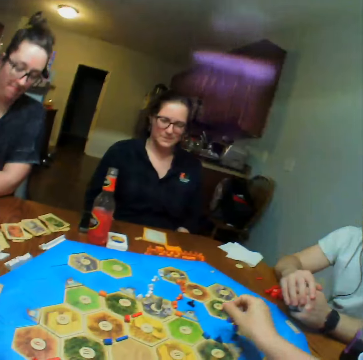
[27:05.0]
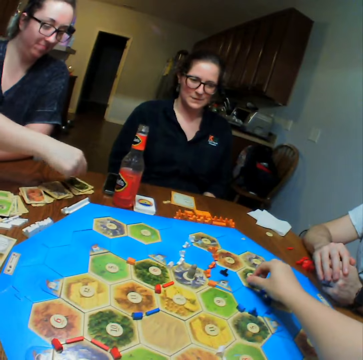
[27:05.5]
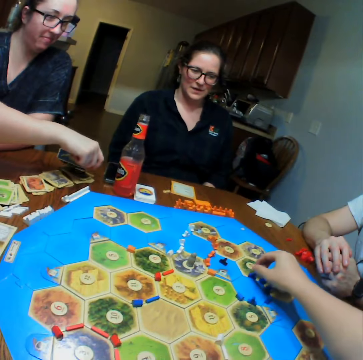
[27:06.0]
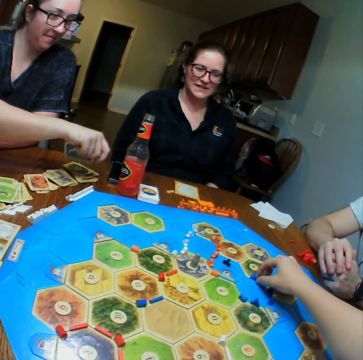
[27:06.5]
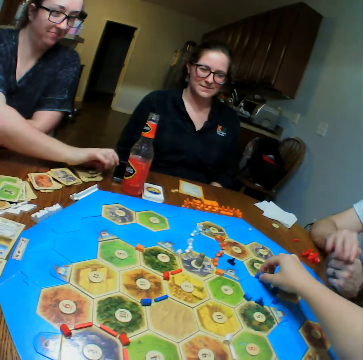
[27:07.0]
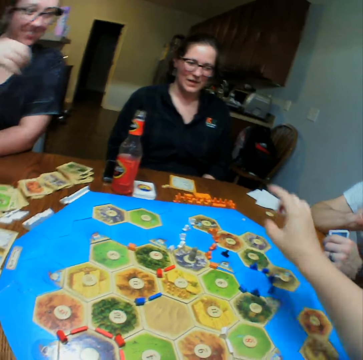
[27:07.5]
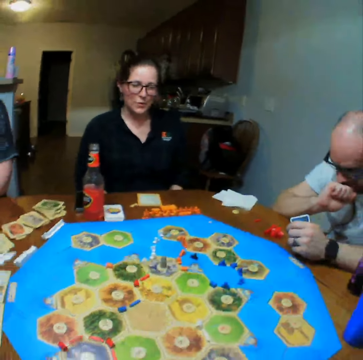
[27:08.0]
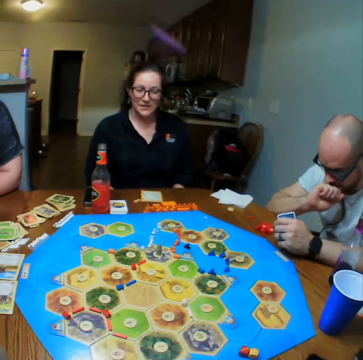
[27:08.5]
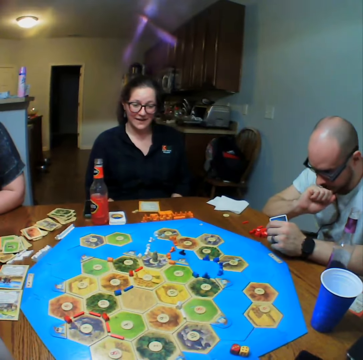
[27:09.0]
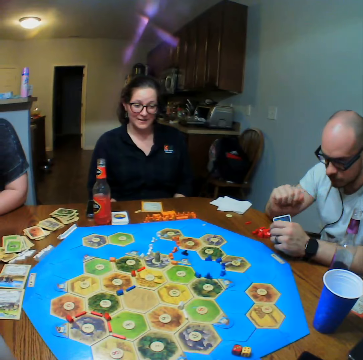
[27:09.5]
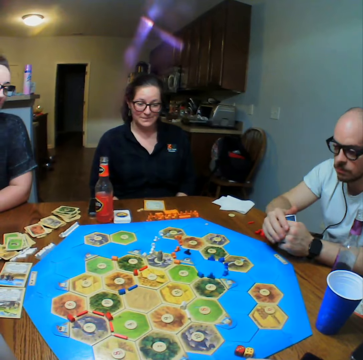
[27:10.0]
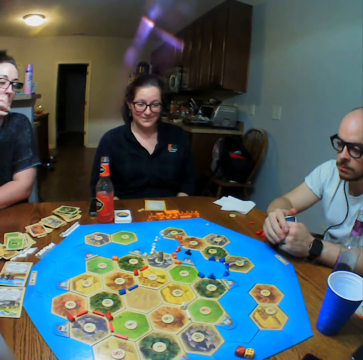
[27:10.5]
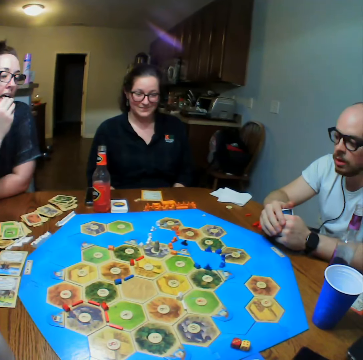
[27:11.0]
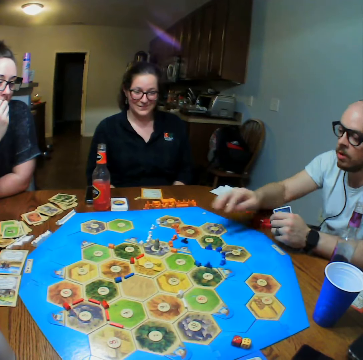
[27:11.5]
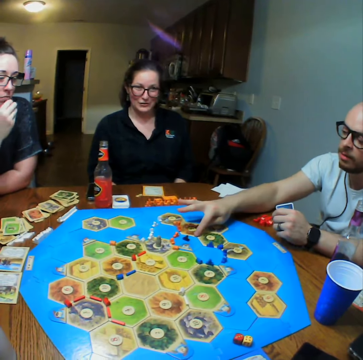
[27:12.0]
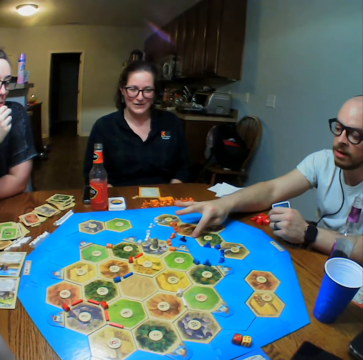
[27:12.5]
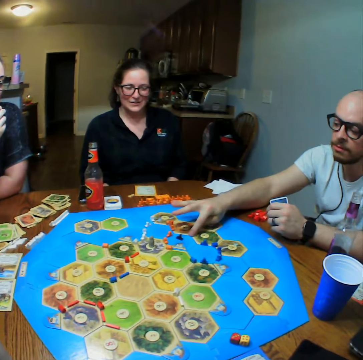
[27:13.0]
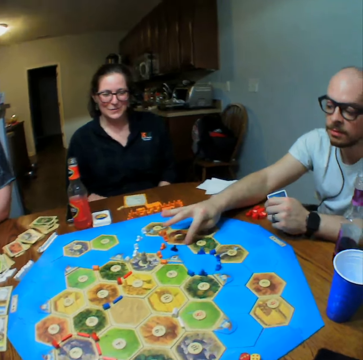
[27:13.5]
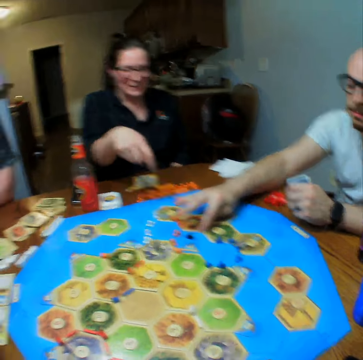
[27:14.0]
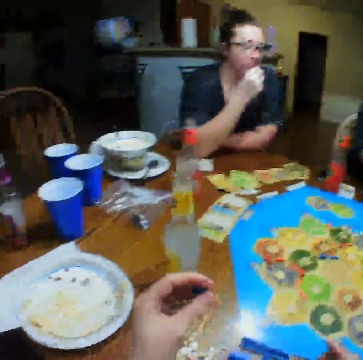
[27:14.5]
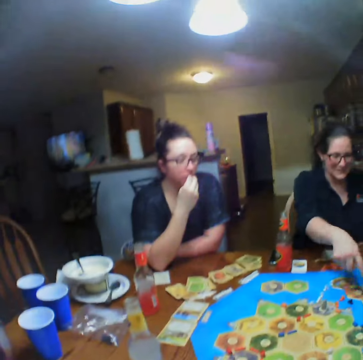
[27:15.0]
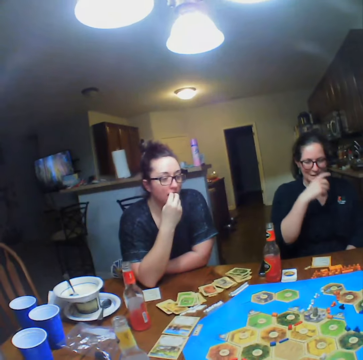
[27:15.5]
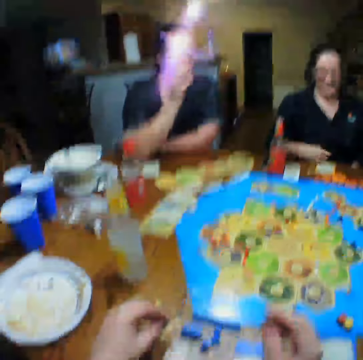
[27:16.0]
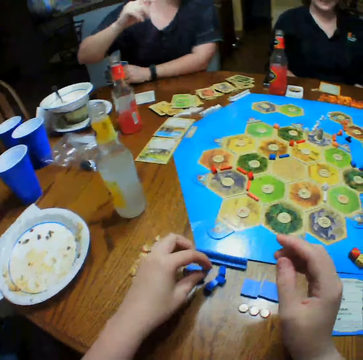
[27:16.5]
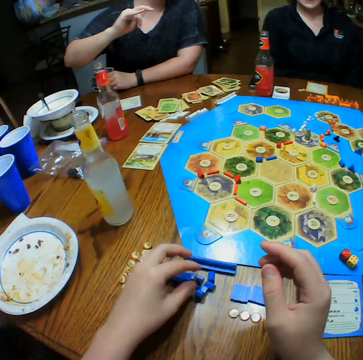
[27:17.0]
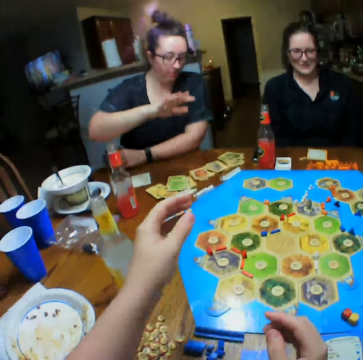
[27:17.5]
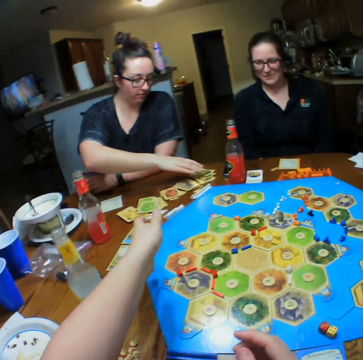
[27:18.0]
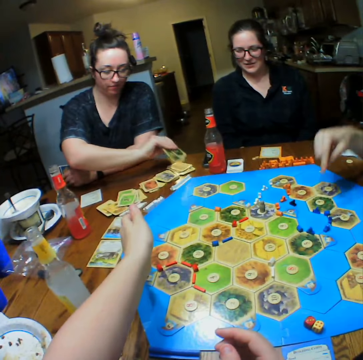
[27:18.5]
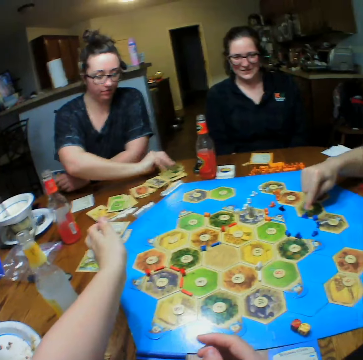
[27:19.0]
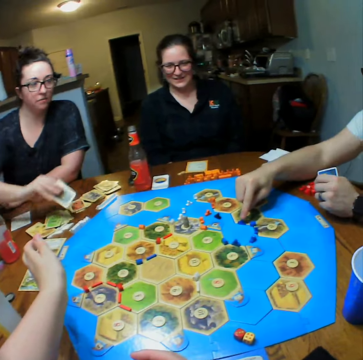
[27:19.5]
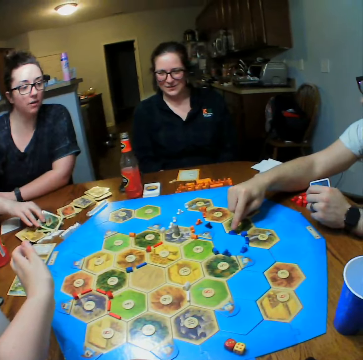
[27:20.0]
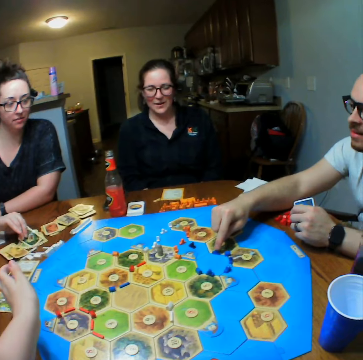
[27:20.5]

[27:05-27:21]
The camera wearer plays. A lady places down a card. The camera wearer looks around. A man plays and touches a board. Another person touches the board. The camera wearer plays and arranges dice on the table. The lady takes a card and gives the camera wearer the cards.

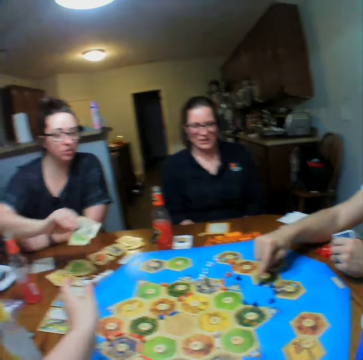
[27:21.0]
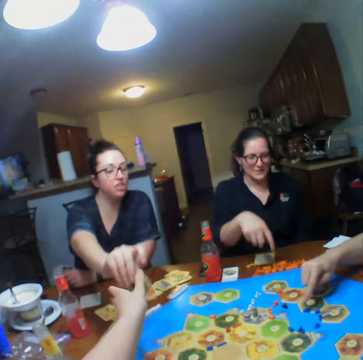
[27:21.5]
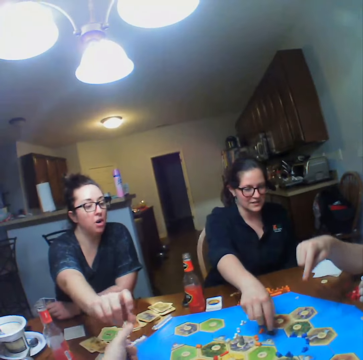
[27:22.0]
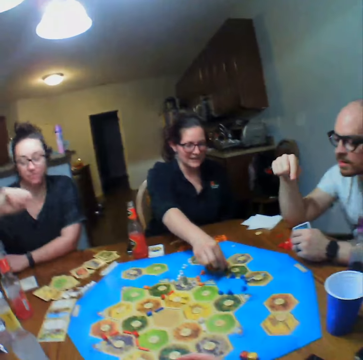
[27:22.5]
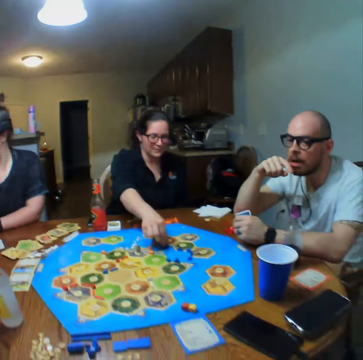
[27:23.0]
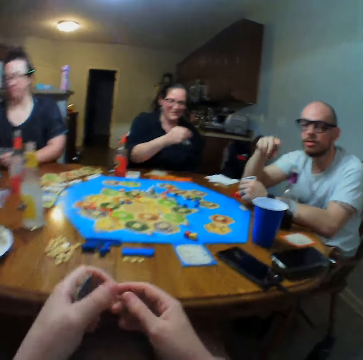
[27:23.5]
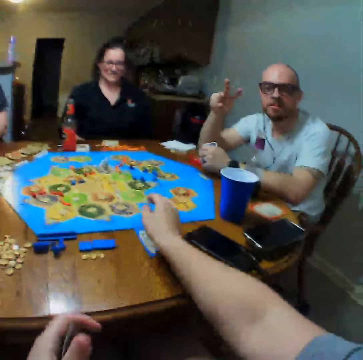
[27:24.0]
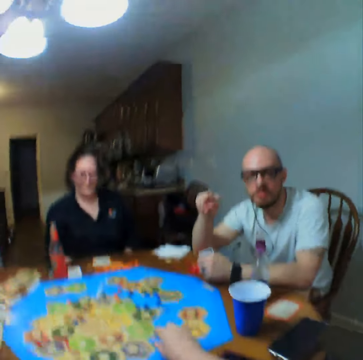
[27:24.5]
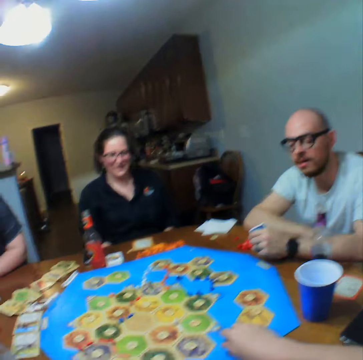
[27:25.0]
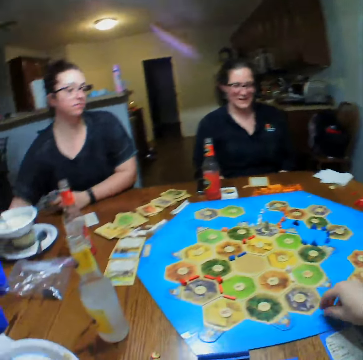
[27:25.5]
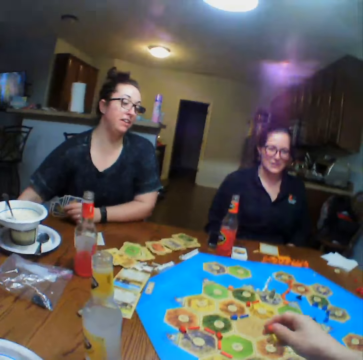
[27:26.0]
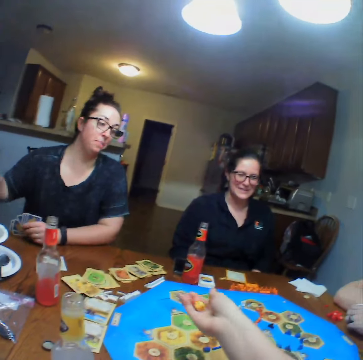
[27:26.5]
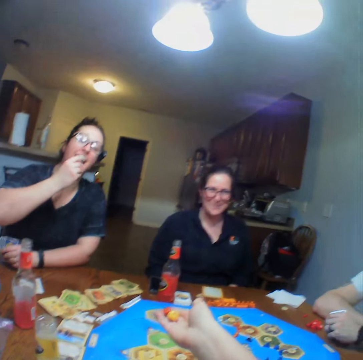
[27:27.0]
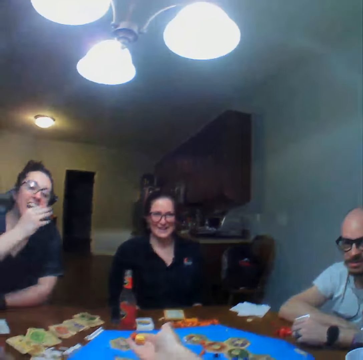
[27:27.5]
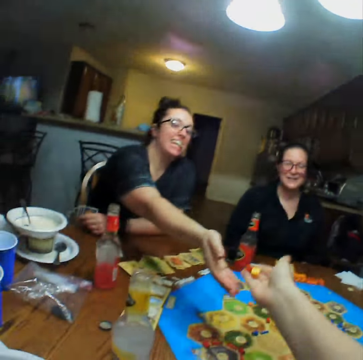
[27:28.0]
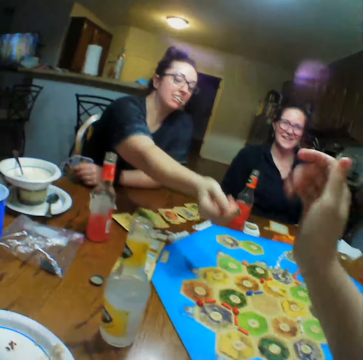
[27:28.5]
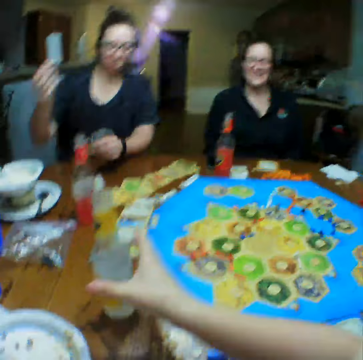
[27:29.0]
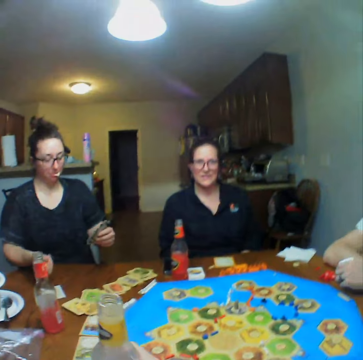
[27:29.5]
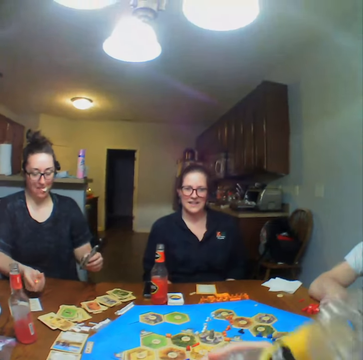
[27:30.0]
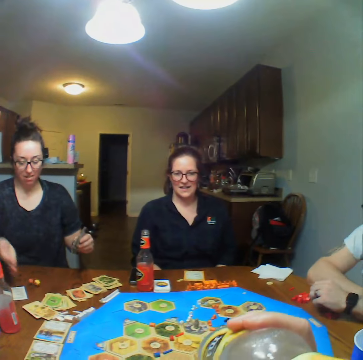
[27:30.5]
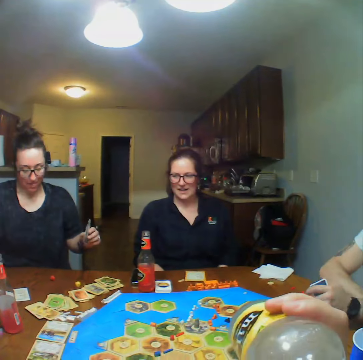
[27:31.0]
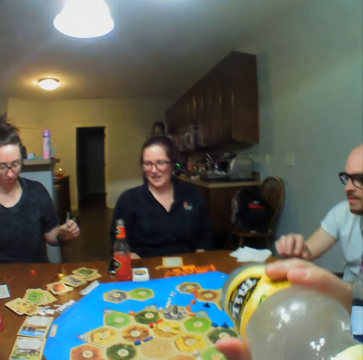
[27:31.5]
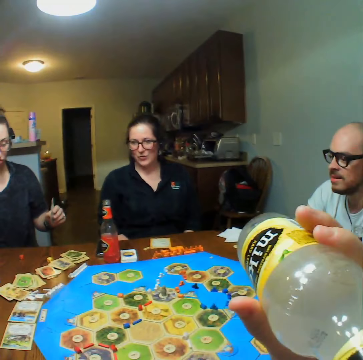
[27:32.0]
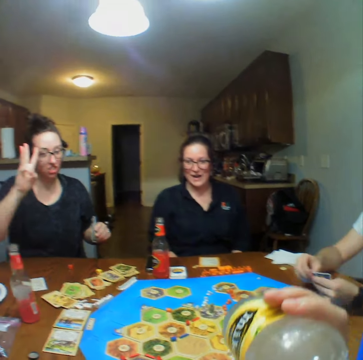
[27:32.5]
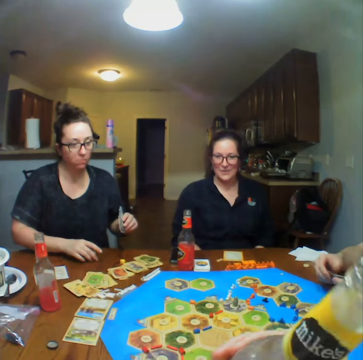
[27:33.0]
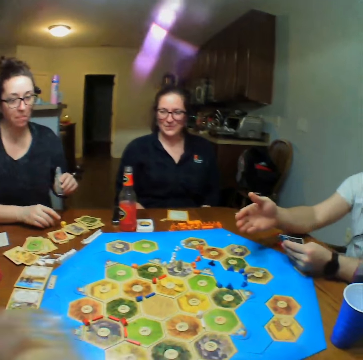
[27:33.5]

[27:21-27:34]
The camera wearer takes a card from a lady. Another lady touches a board and plays. The camera wearer plays and picks up a dice from the board. The first lady eats. The camera wearer gives the first lady a dice and takes a drink. The first lady throws down the dice and talks.

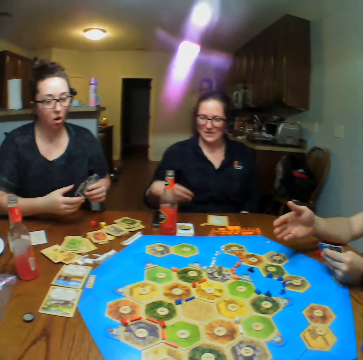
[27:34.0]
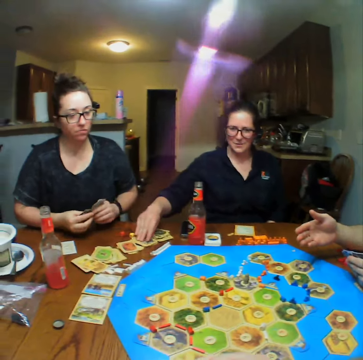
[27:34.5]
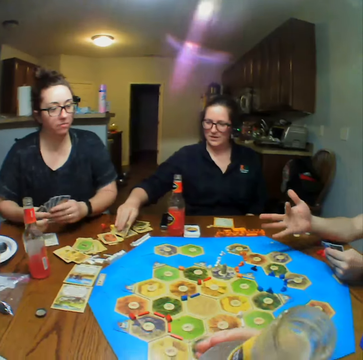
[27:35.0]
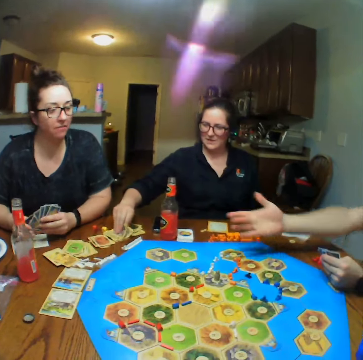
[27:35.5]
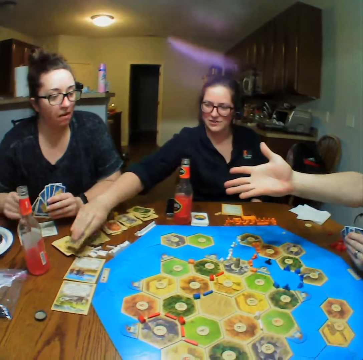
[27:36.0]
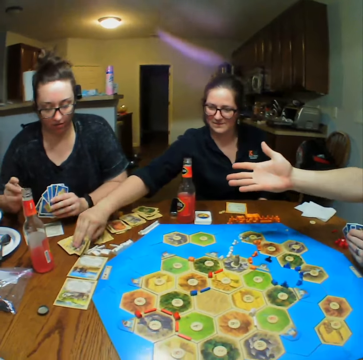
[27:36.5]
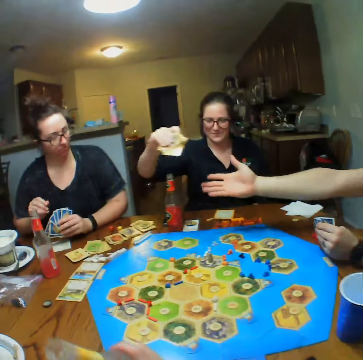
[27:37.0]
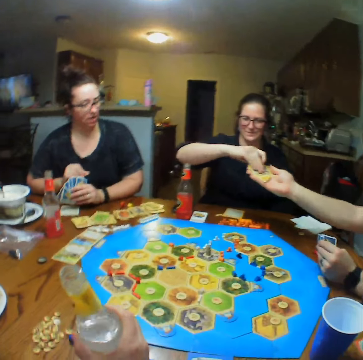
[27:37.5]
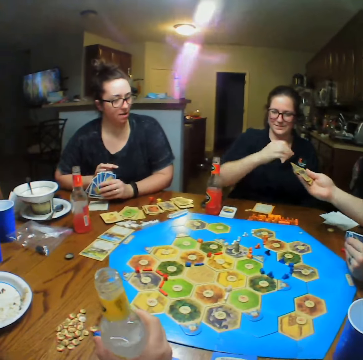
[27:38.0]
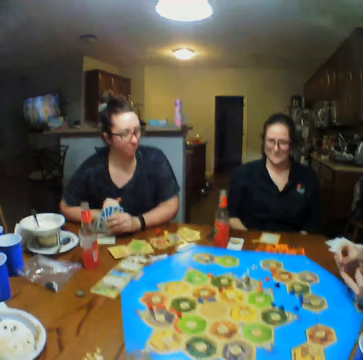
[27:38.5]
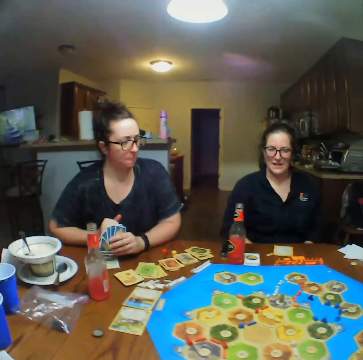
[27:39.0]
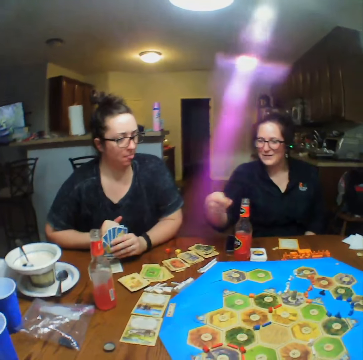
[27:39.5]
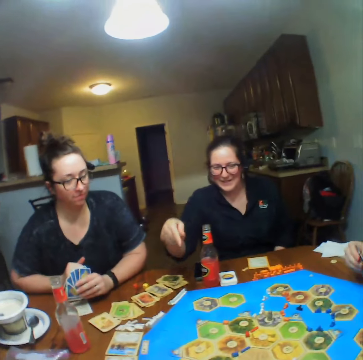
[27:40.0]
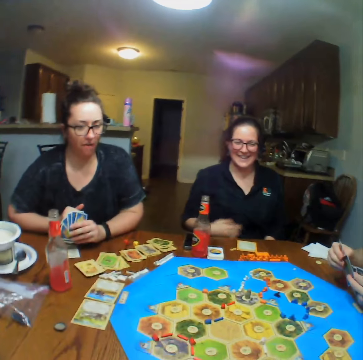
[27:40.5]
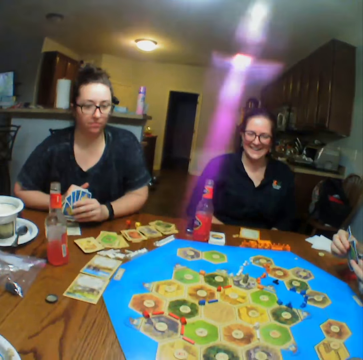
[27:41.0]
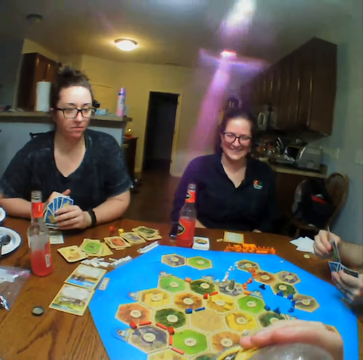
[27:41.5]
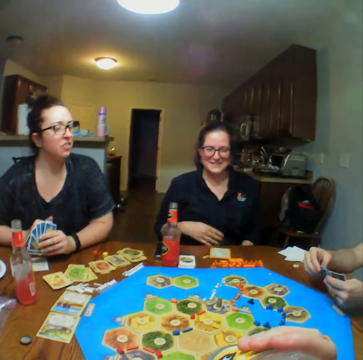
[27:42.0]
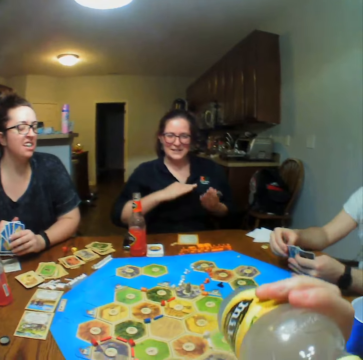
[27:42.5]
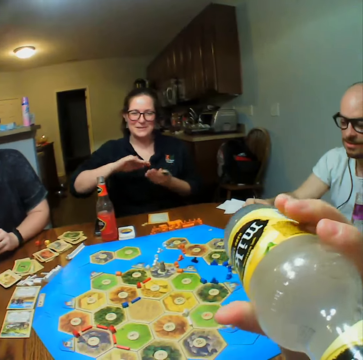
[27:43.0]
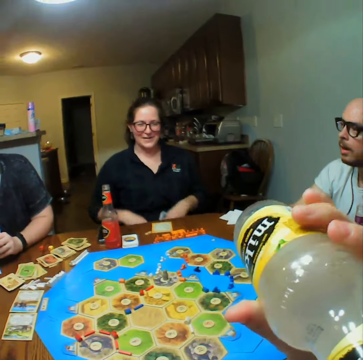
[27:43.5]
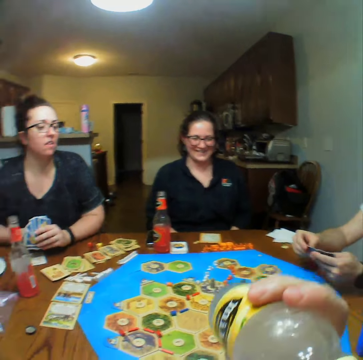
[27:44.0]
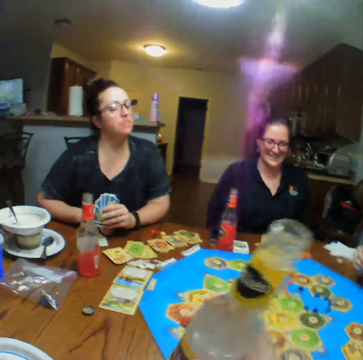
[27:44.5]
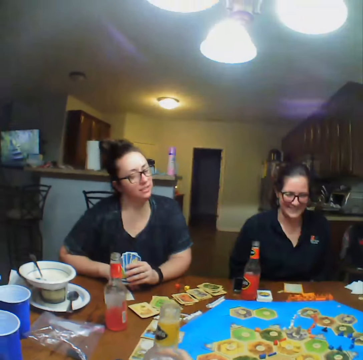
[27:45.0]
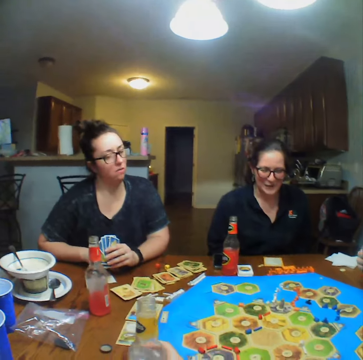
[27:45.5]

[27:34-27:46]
A lady picks up cards from the table and gives a man the cards. The lady talks. The man looks at the cards. The camera wearer drinks. The lady talks. The camera wearer places down a drink.
